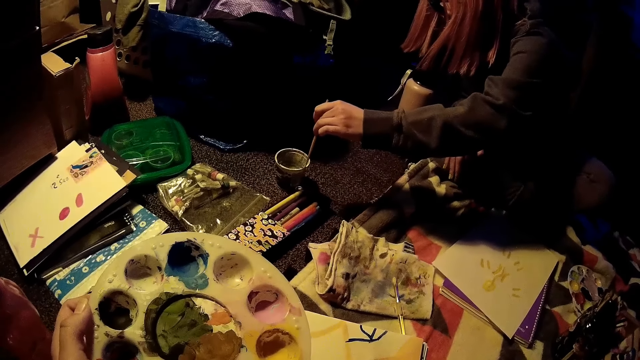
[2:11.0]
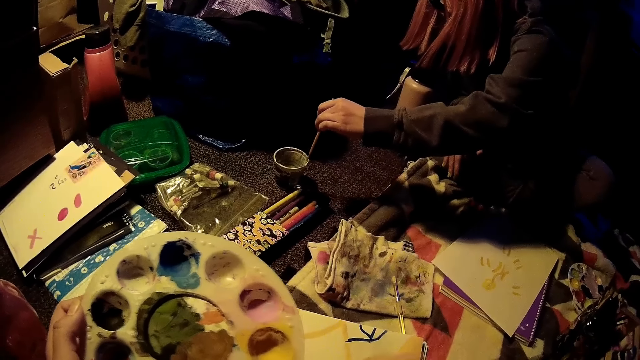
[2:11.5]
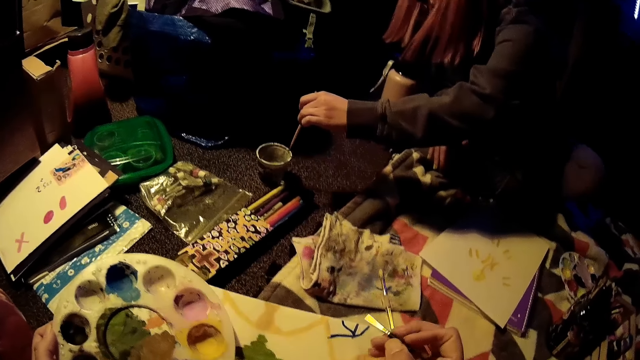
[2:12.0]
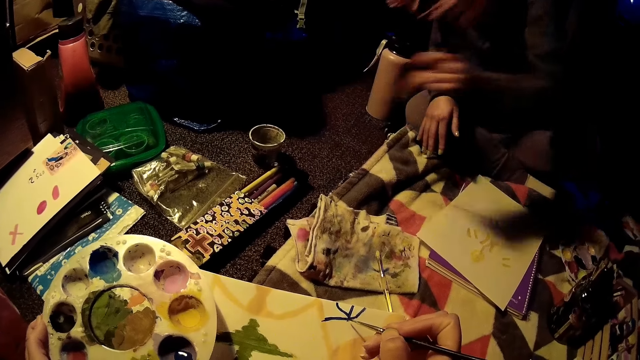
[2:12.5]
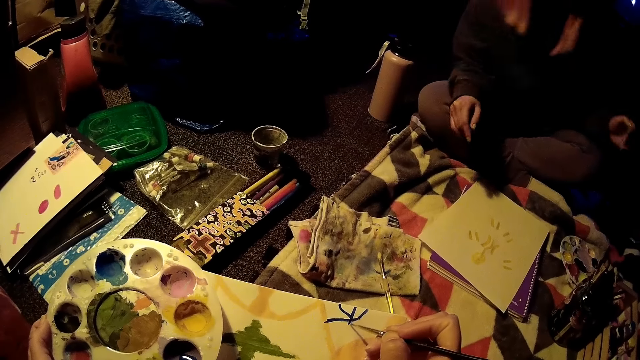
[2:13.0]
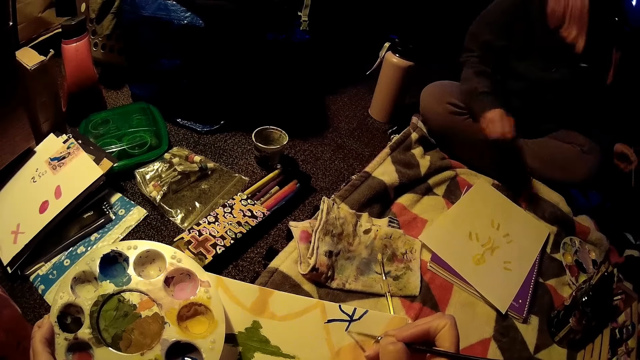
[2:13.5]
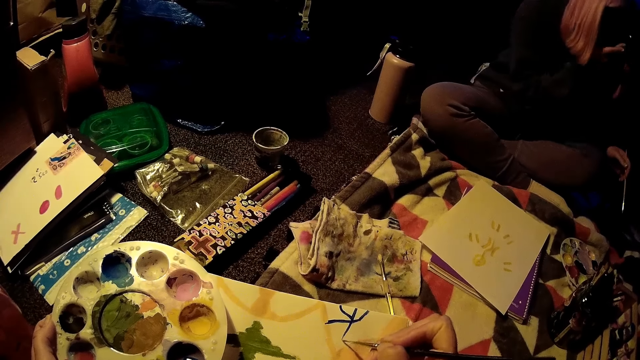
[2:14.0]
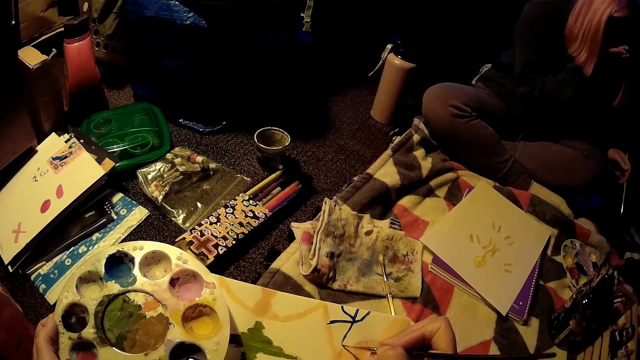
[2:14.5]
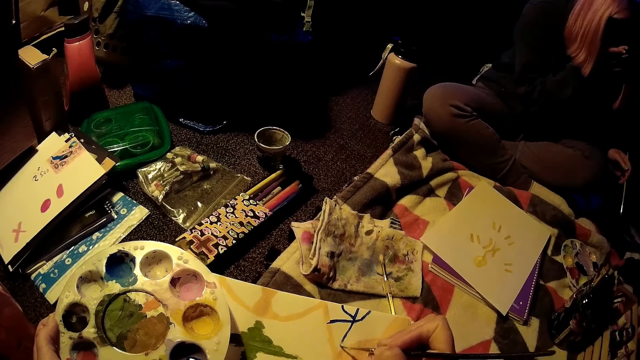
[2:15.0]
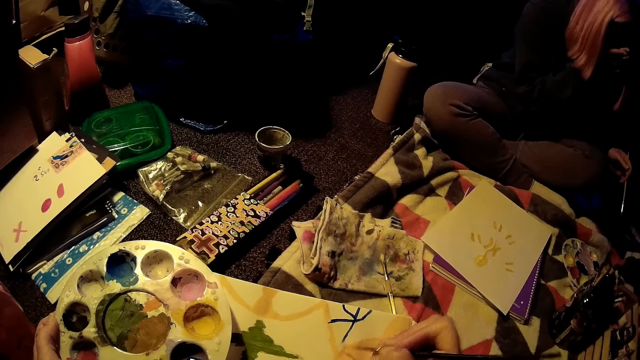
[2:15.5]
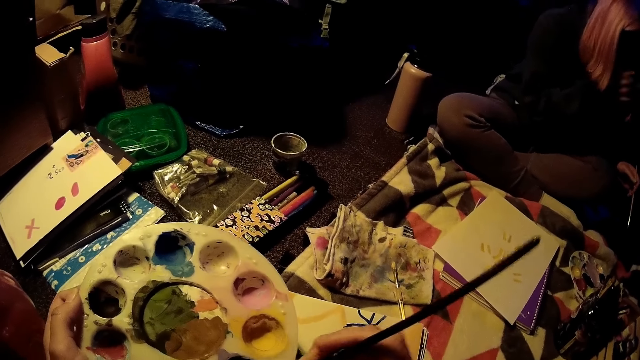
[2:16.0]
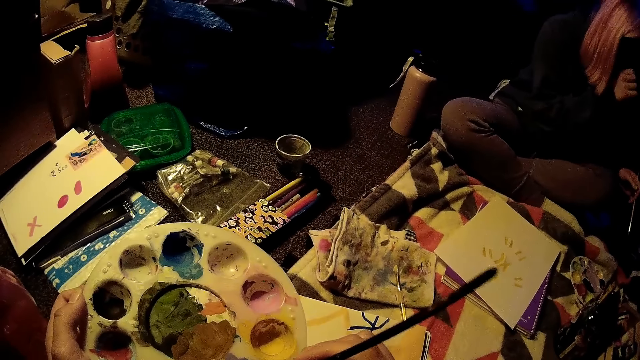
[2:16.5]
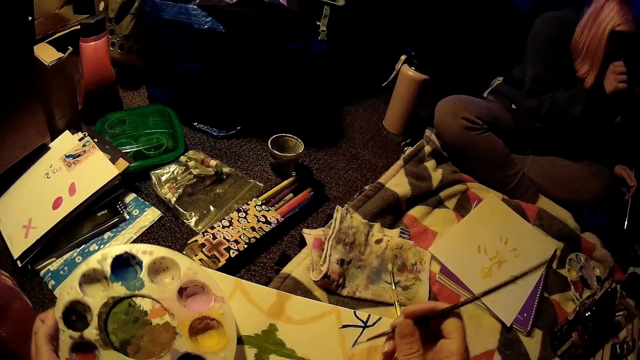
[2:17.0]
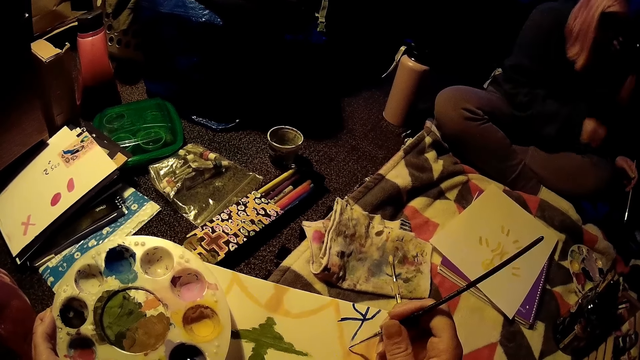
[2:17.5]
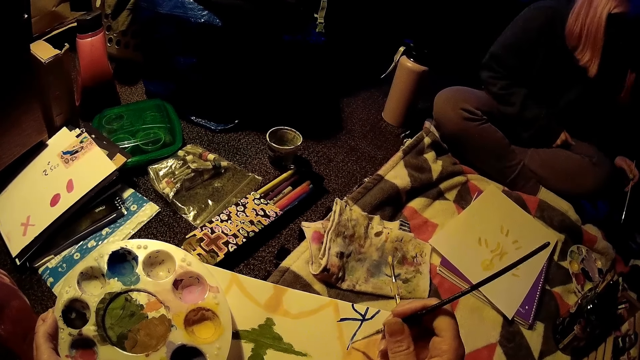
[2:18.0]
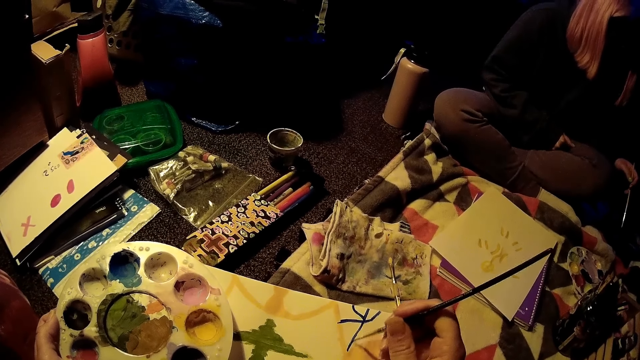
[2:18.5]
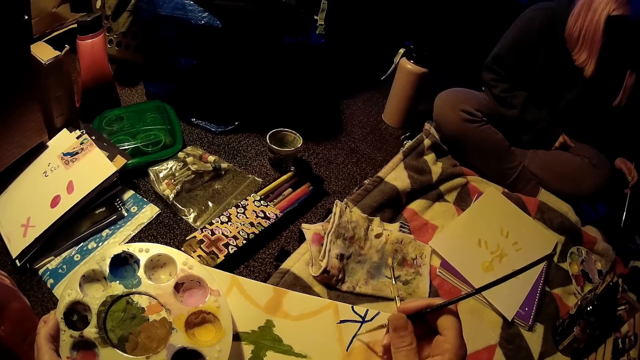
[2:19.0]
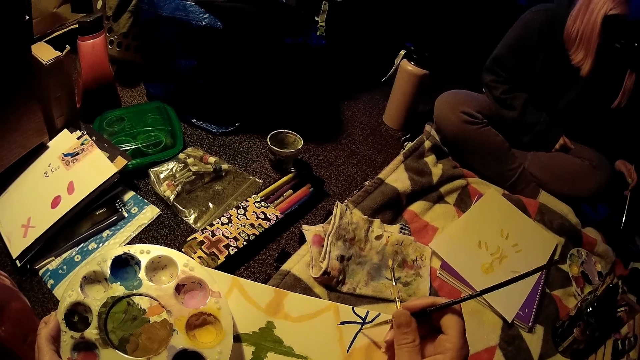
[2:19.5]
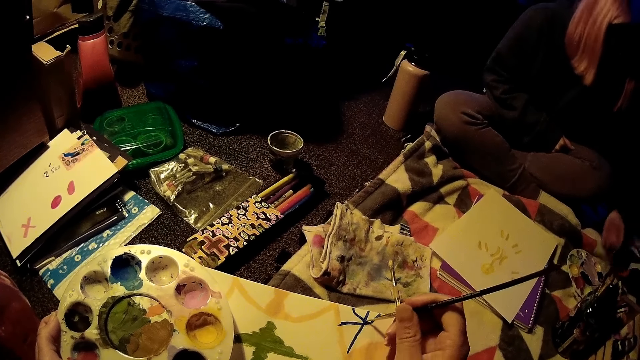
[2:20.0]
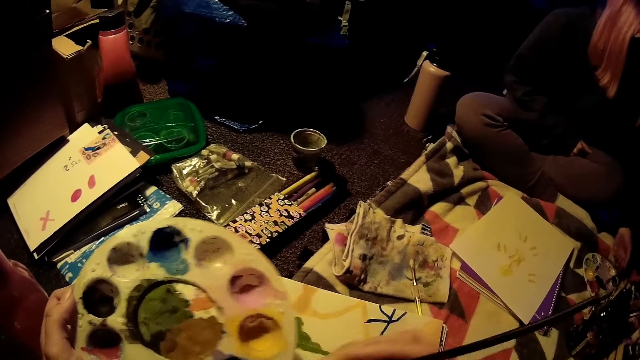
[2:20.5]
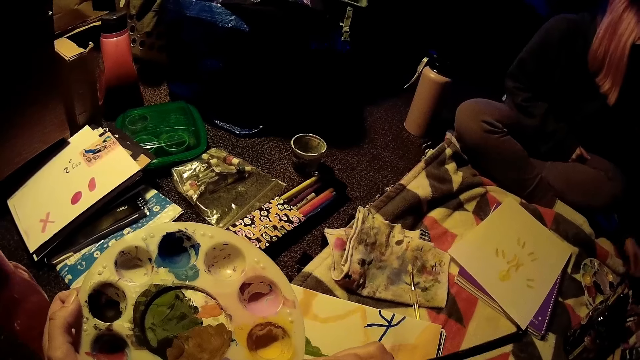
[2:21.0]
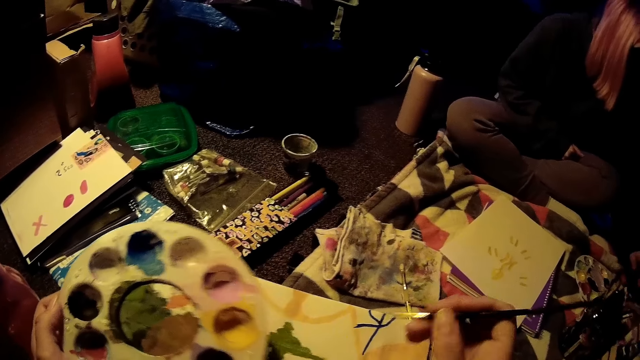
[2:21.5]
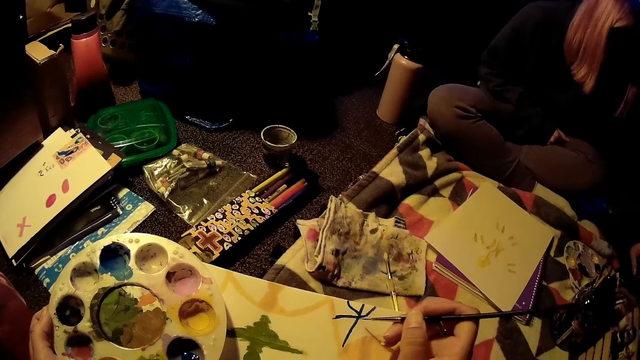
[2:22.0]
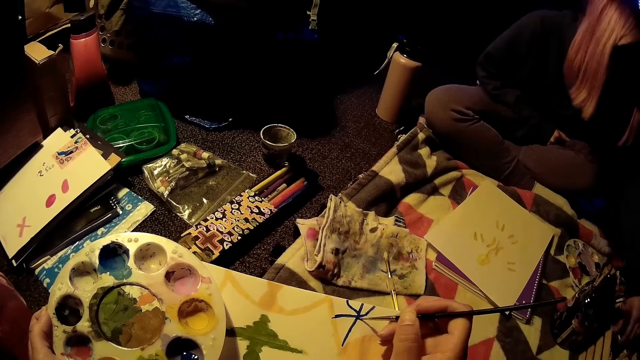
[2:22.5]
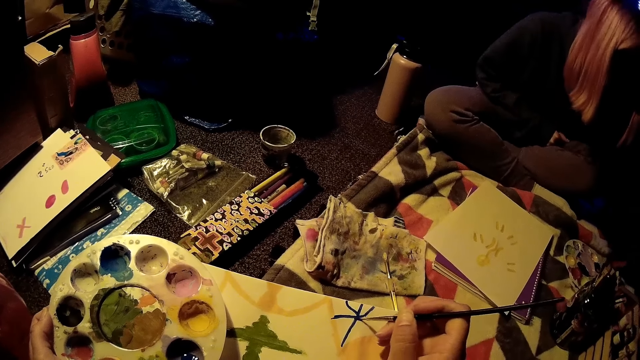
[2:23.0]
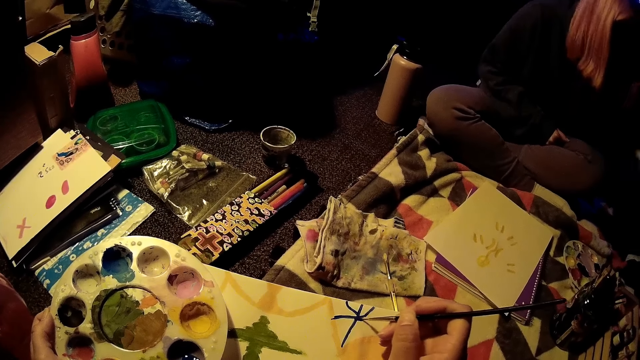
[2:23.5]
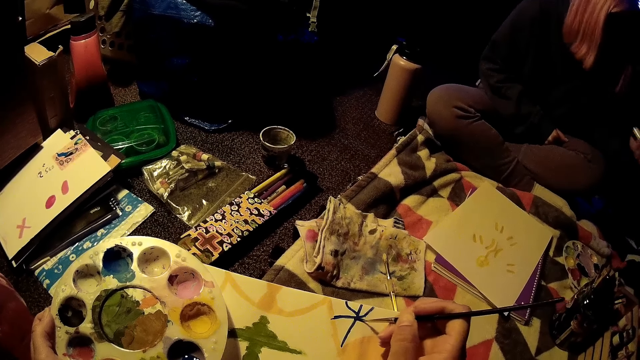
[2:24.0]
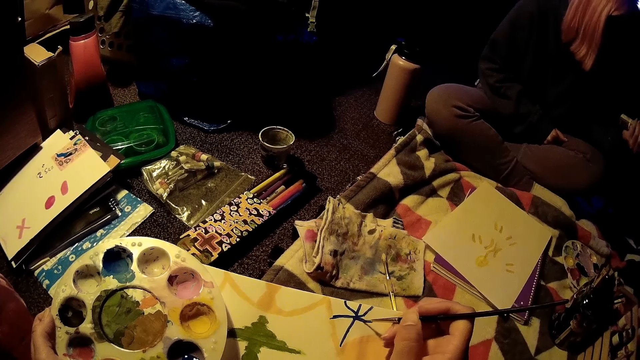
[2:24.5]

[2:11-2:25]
The camera wearer dips the paintbrush in paint. She draws on the drawing sheet with the brush in her right hand. She removes the brush in her right hand from the drawing sheet. She dips the paintbrush in paint. She draws on the drawing sheet with the brush in her right hand. She removes the brush in her right hand from the drawing sheet. She dips the paintbrush in paint. A woman dips the paintbrush in the paint, and drops the brush on the floor with her left hand. The camera wearer draws on the drawing sheet with the brush in her right hand. The woman picks a container of paint from the rack with her left hand.

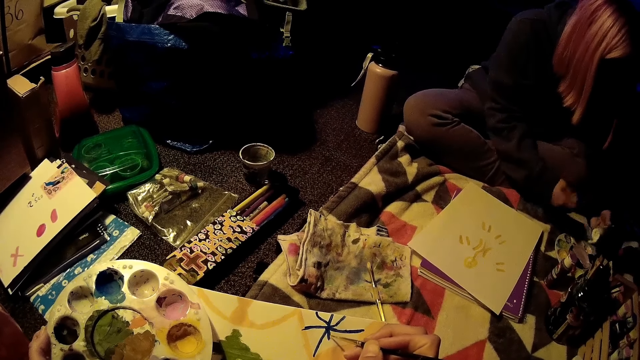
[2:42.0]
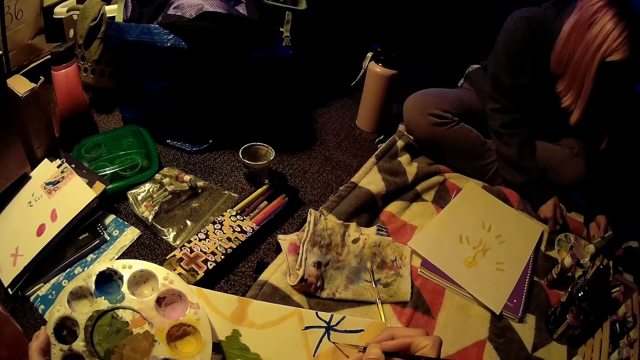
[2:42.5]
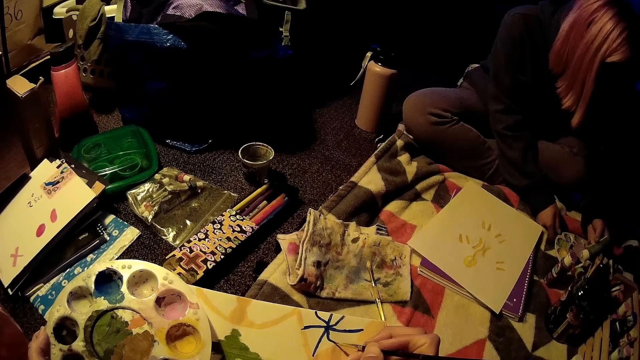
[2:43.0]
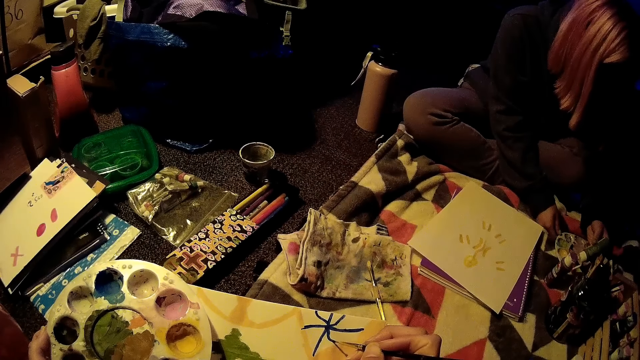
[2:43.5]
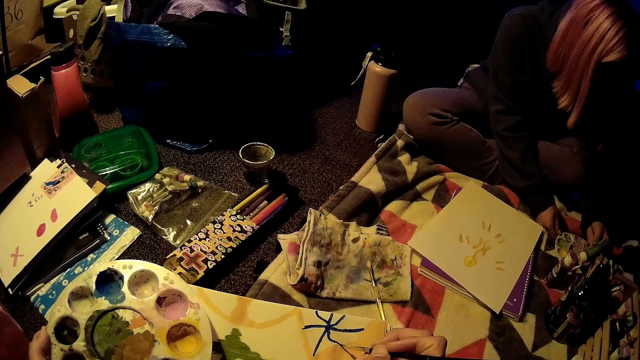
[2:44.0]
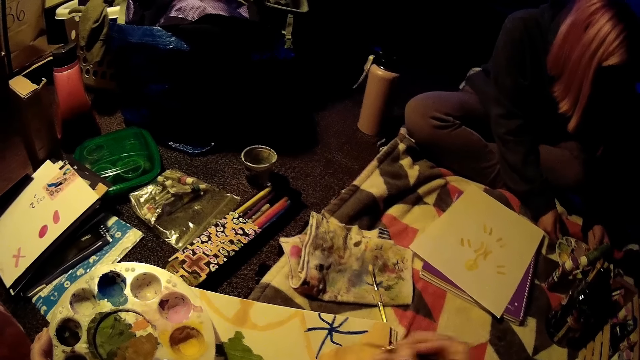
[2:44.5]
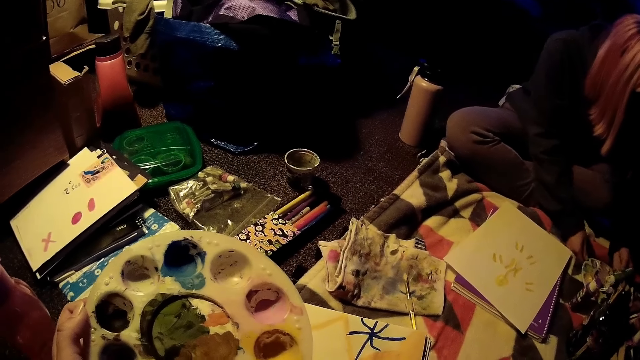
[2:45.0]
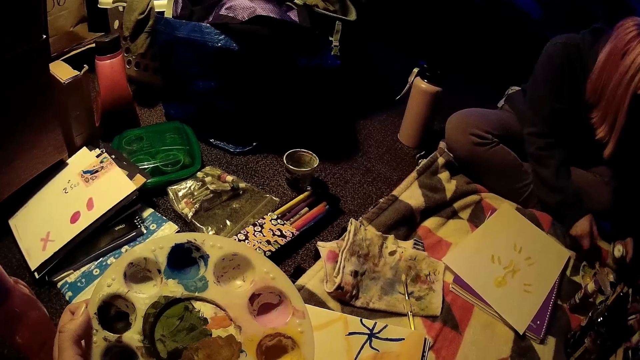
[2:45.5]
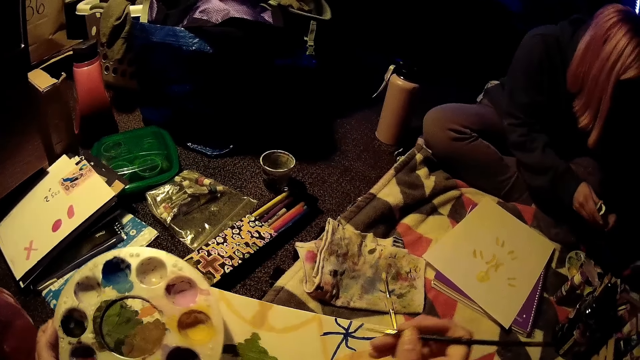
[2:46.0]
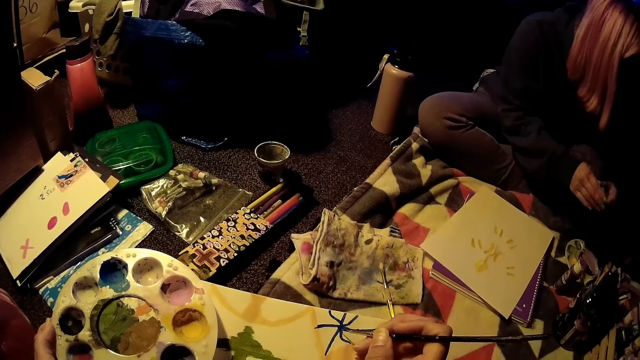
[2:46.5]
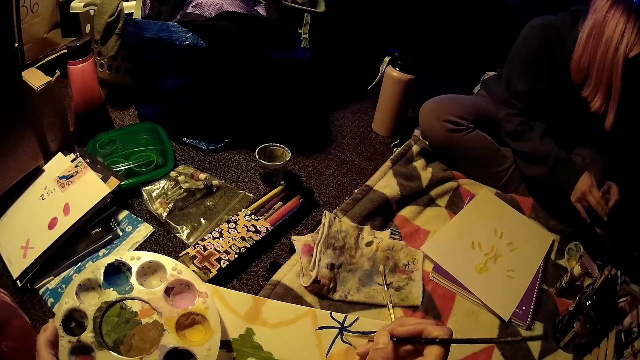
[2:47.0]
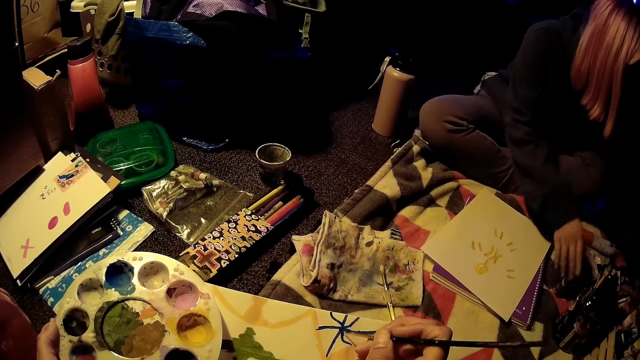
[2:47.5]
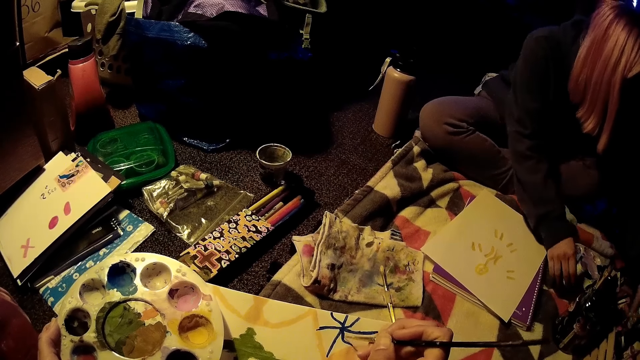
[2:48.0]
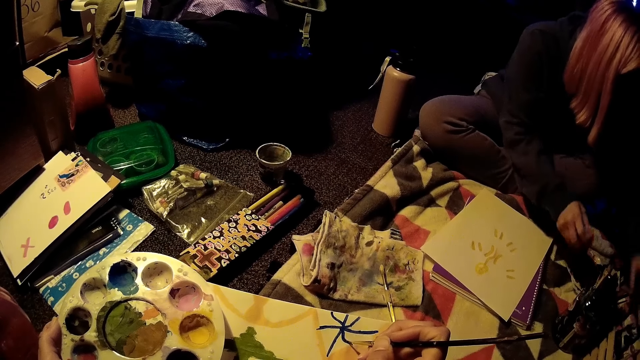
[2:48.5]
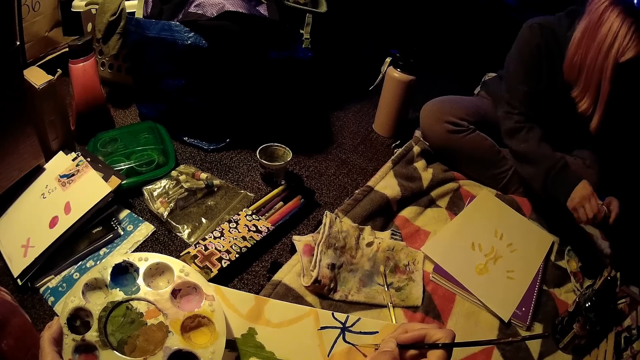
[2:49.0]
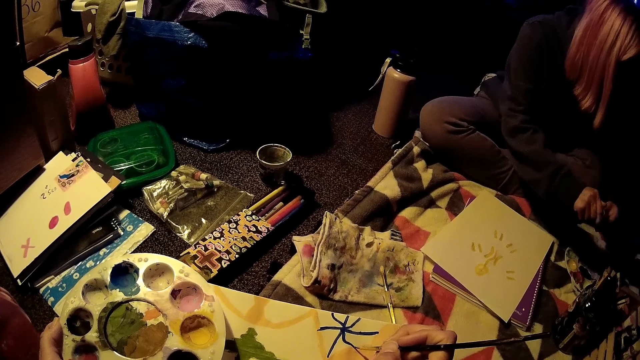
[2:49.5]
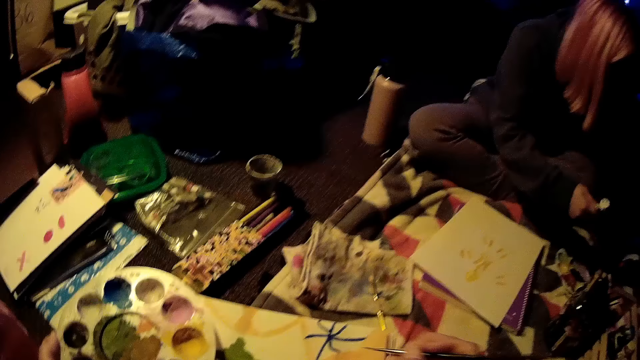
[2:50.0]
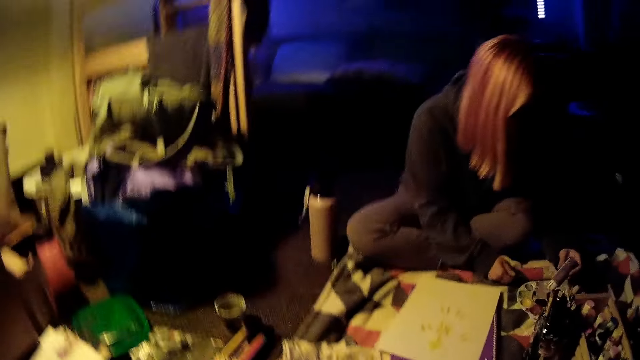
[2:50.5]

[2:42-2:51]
A woman pours paint from the container of paint into the paint palette on the floor. The camera wearer removes the brush in her right hand from the drawing sheet. She dips the paintbrush in the paint. The woman covers the container of paint with her hands. The camera wearer draws on the drawing sheet with the brush in her right hand. The woman places the paint on the rack, picks the container of paint on the floor with her right hand, and opens the container of paint with her hands. The camera wearer removes the brush in her right hand from the drawing sheet. The woman pours paint from the container of paint in her left hand into the paint palette on the floor.
